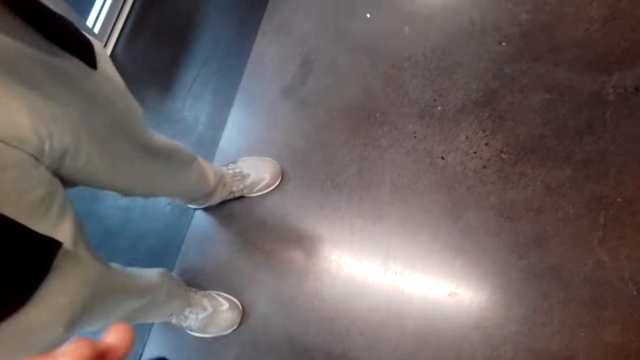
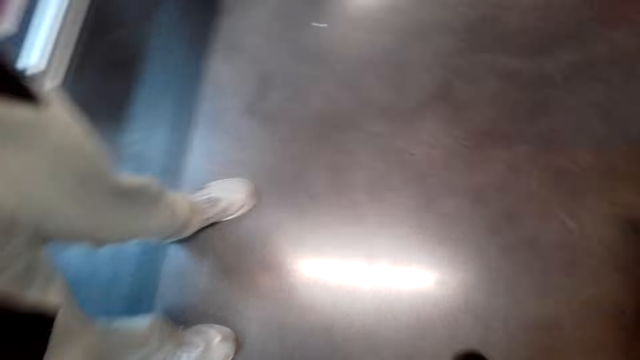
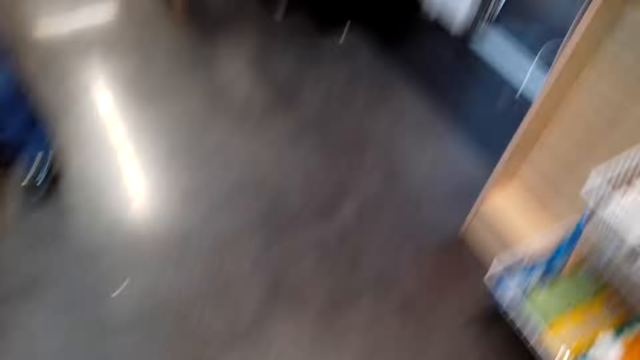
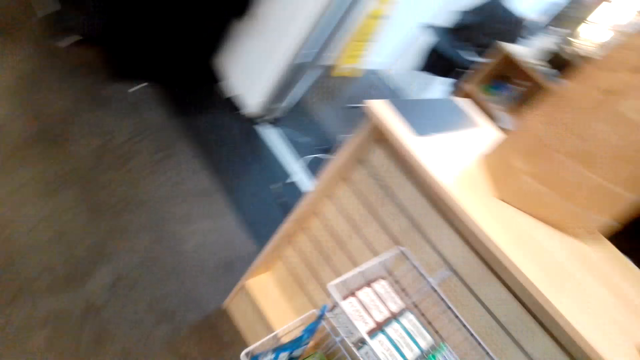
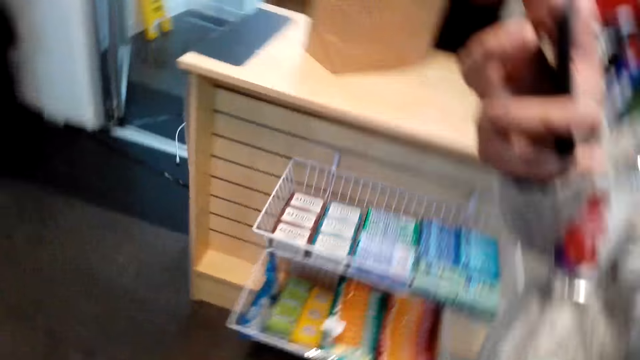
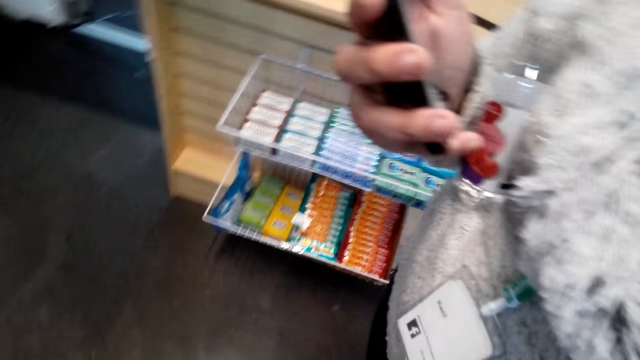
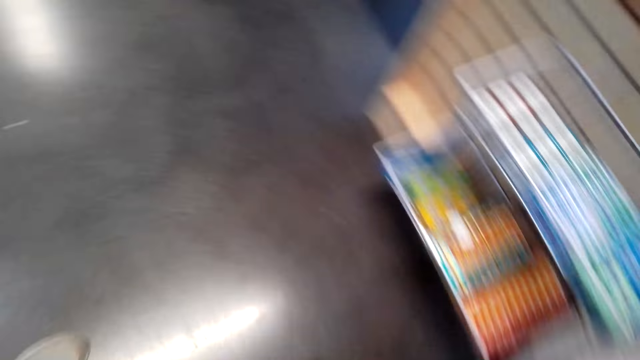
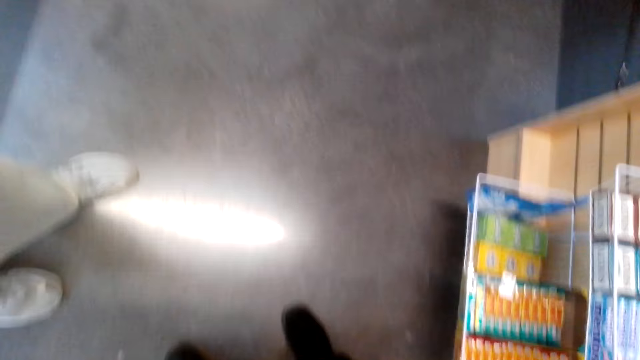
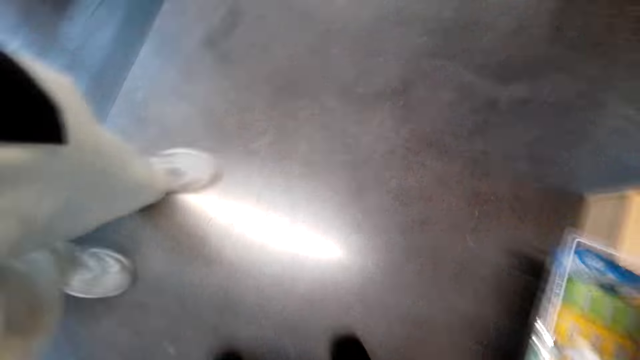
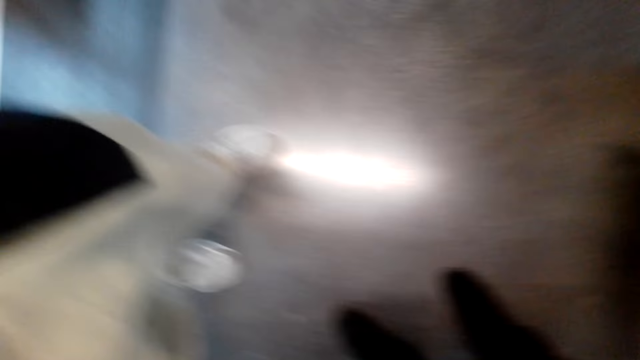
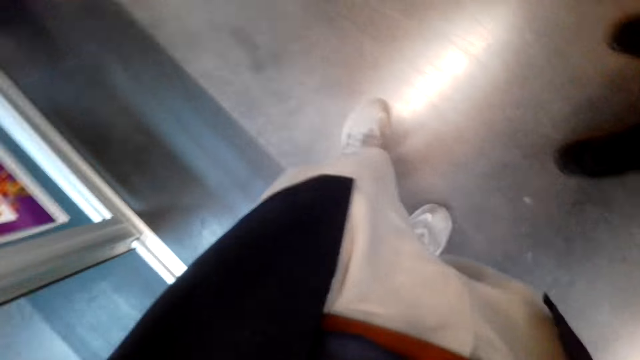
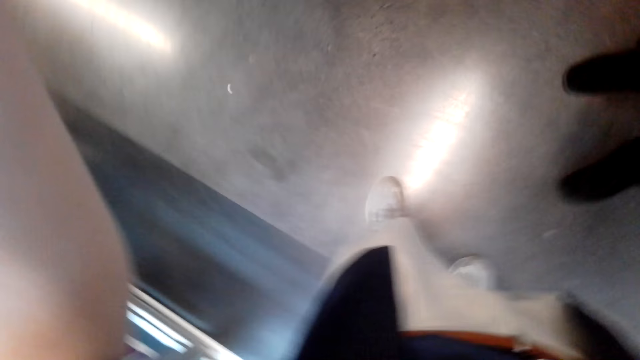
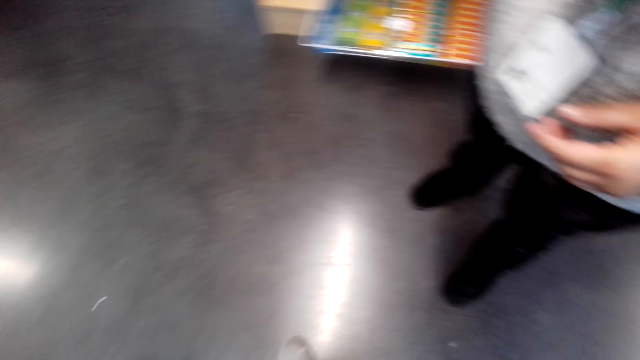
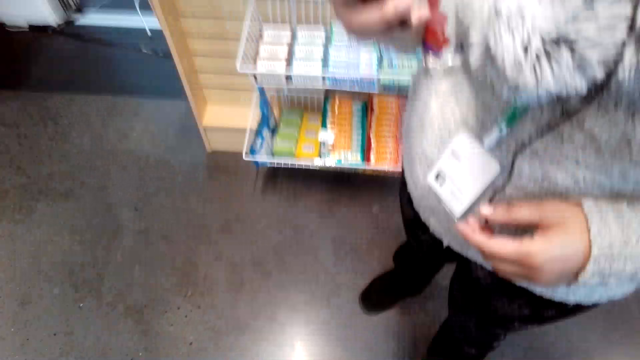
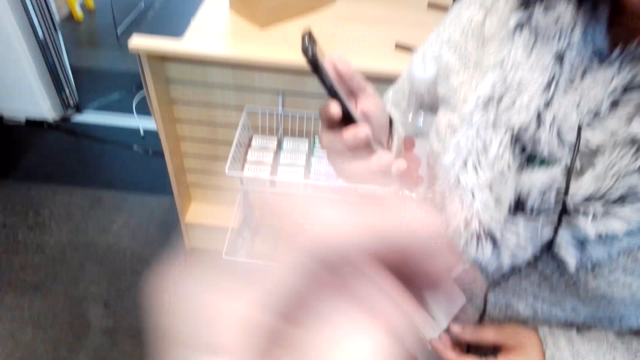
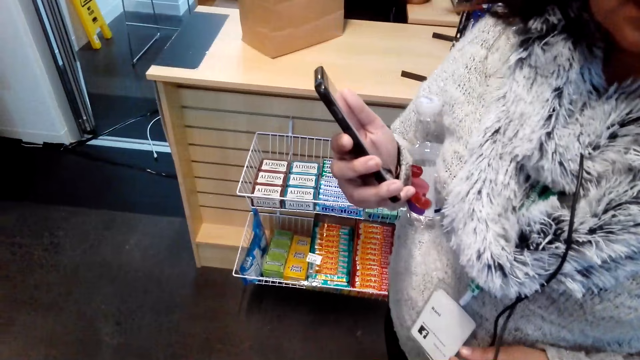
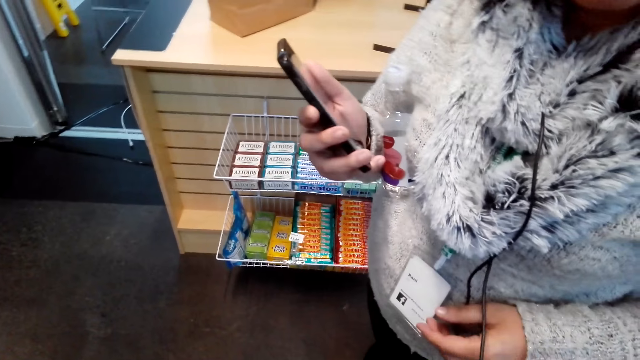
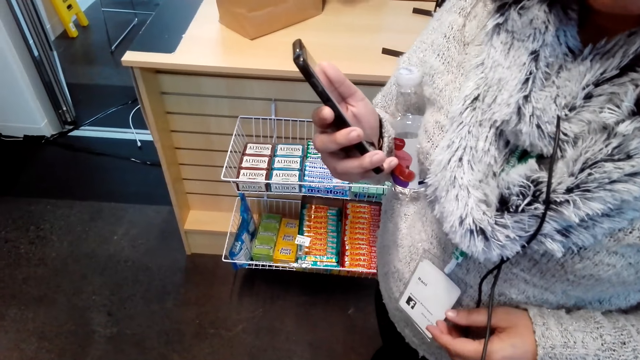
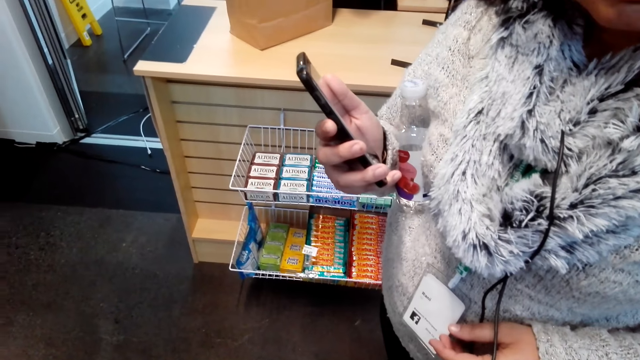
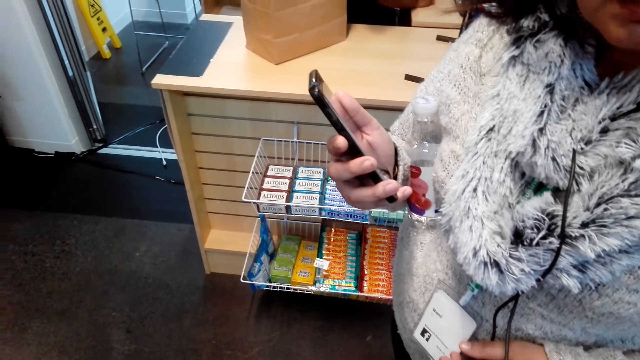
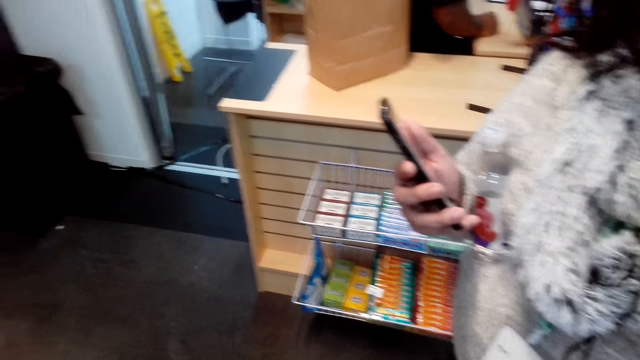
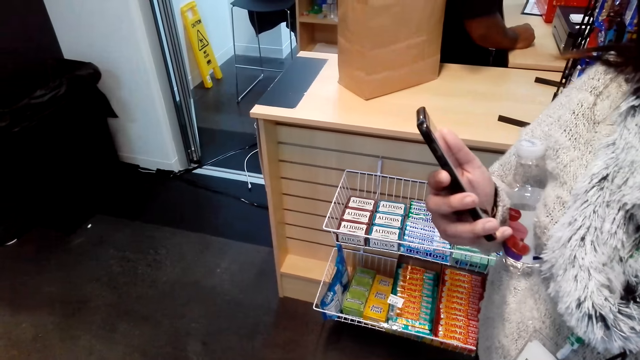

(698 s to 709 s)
The camera wearer holds something. A person stands near the camera wearer. The camera wearer removes the camera. They look around. Another person holds a phone near the camera wearer. The camera wearer looks around. The other person looks at the camera wearer.

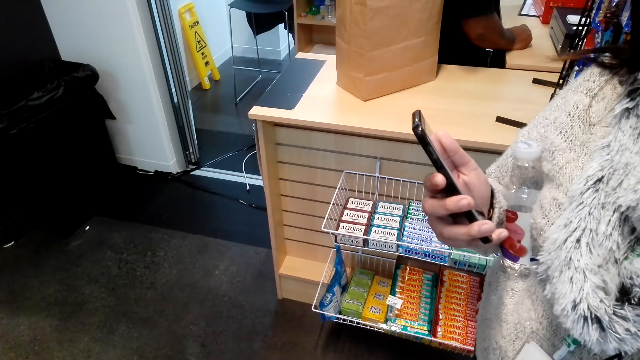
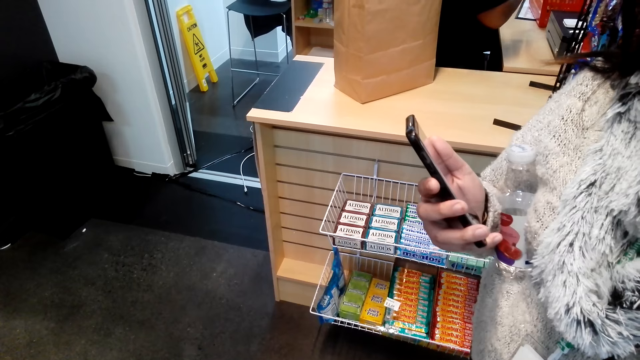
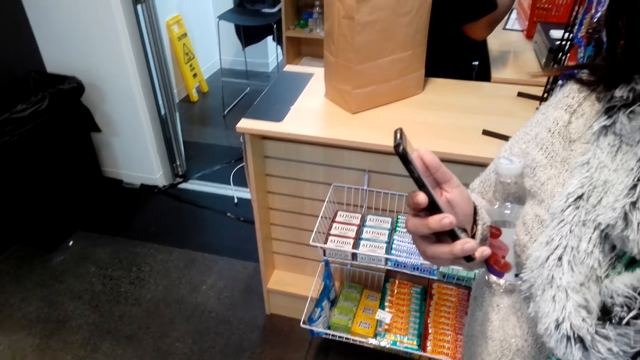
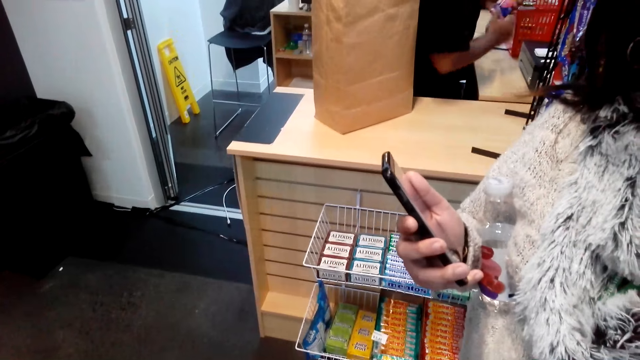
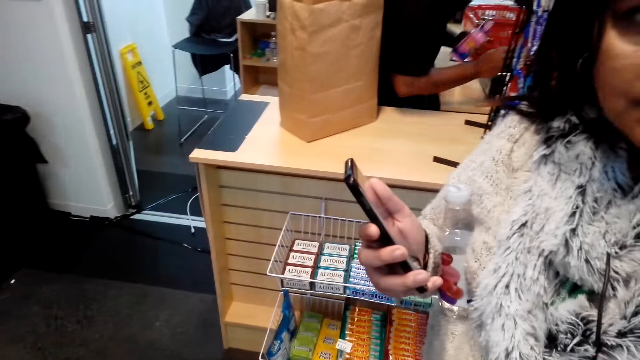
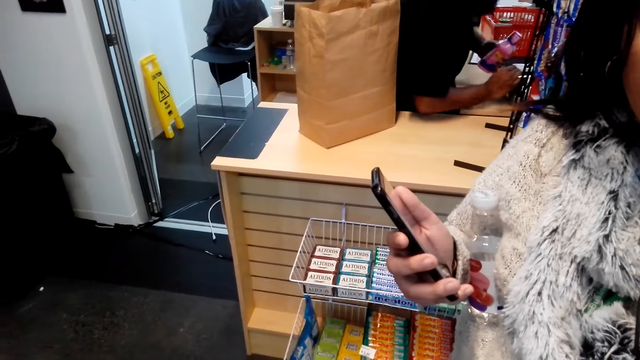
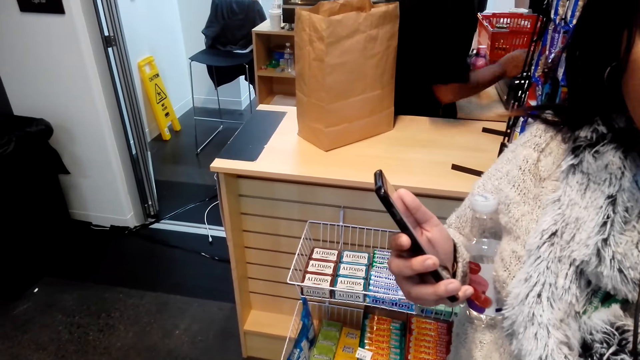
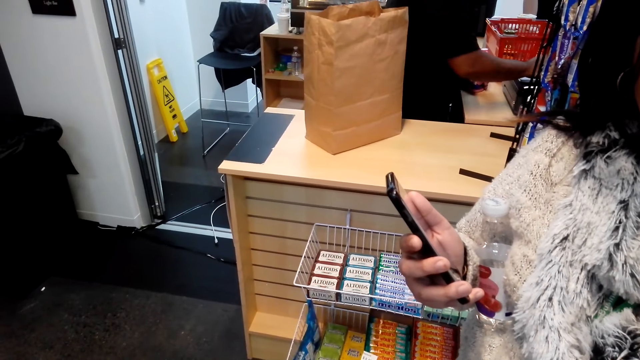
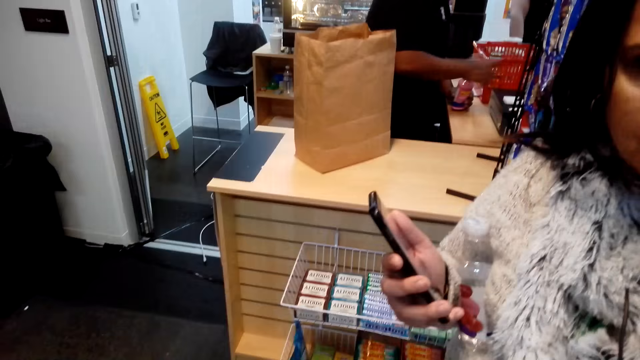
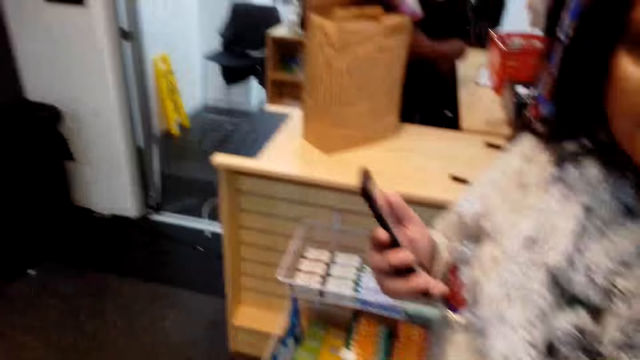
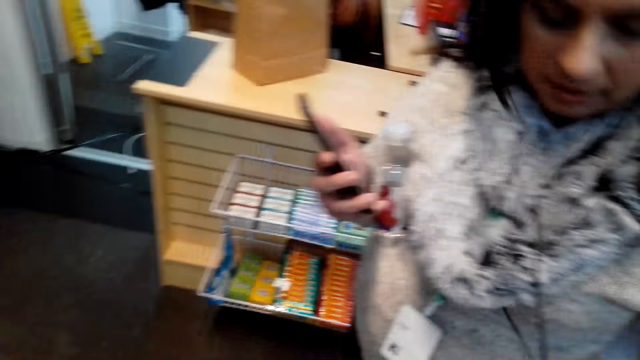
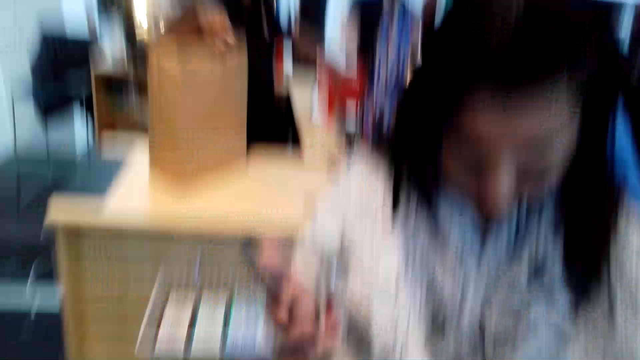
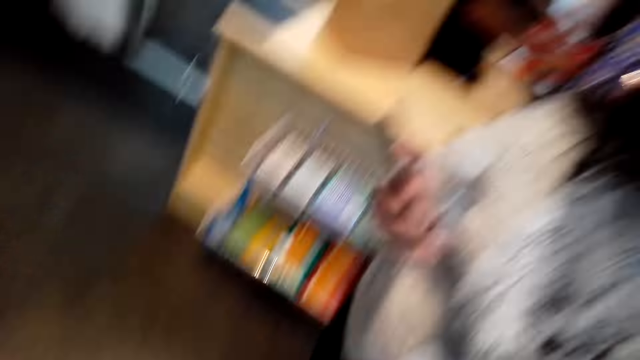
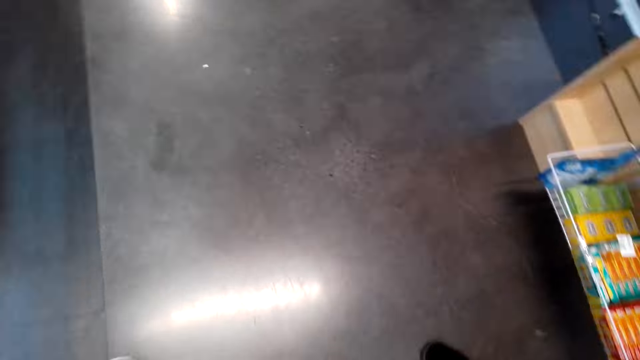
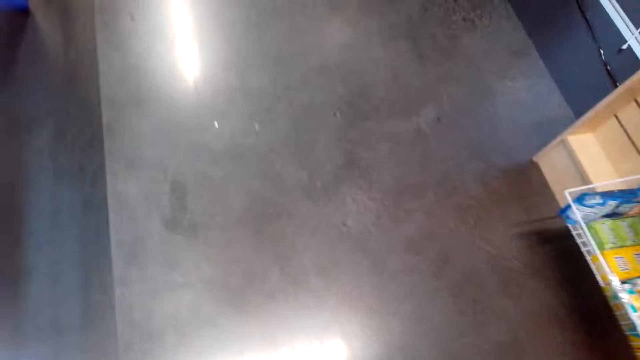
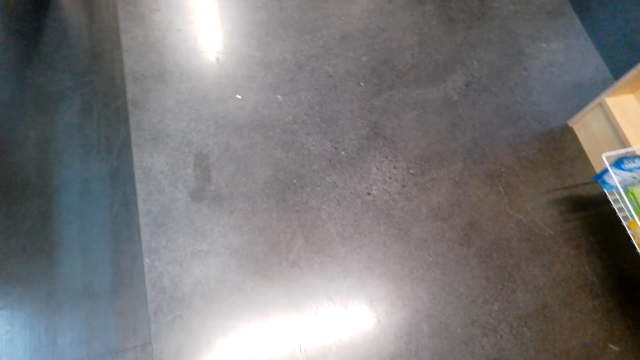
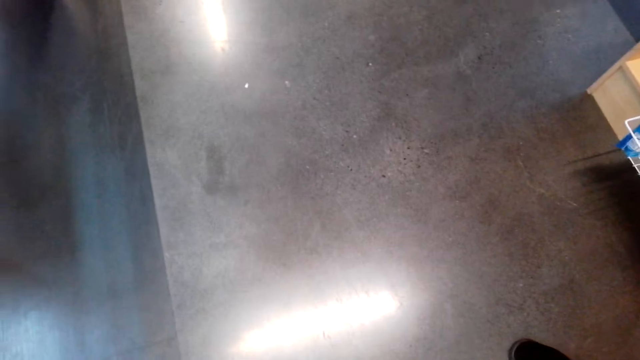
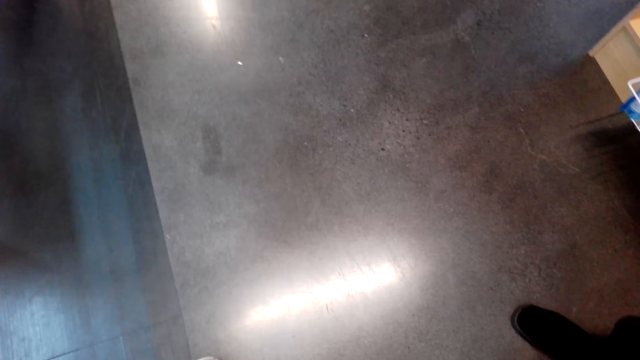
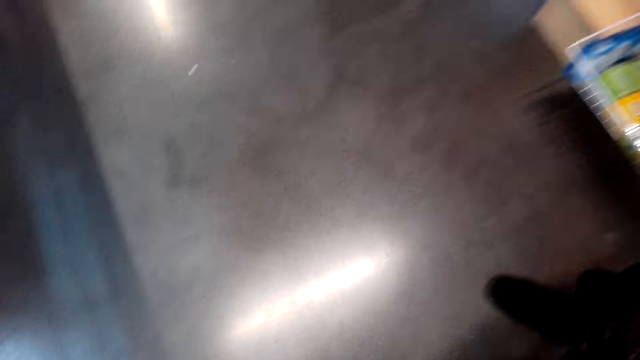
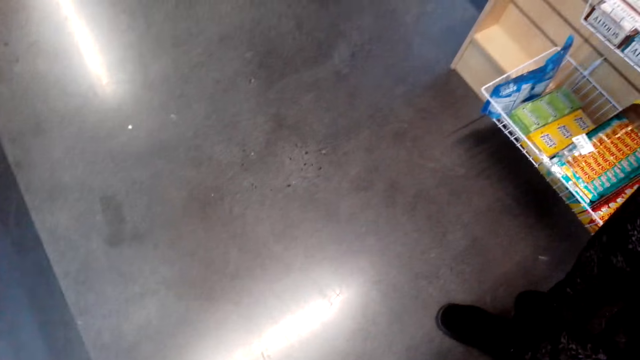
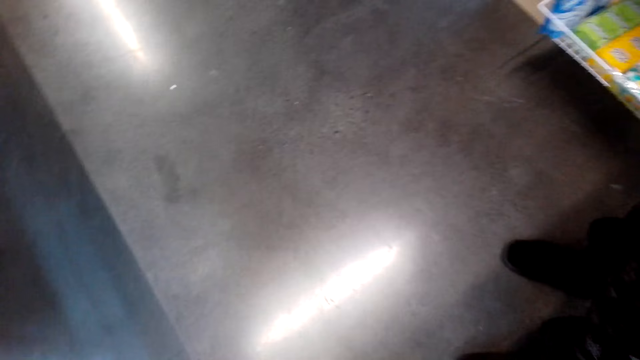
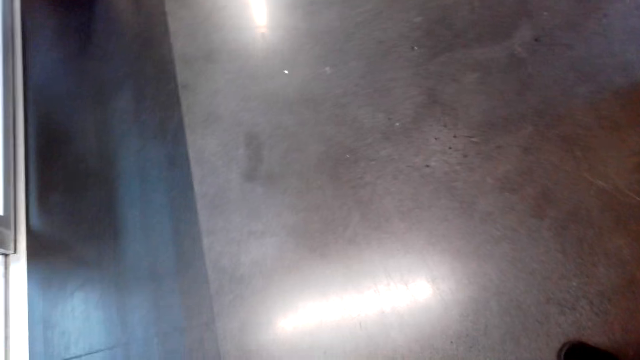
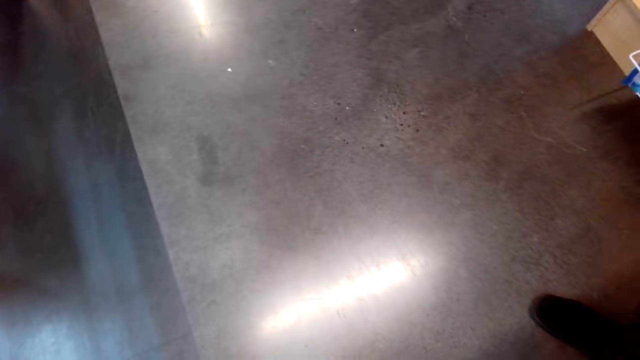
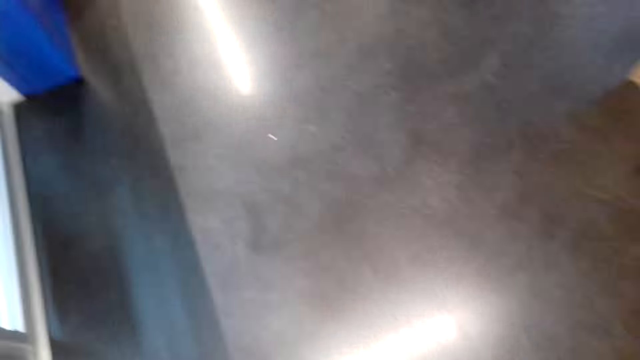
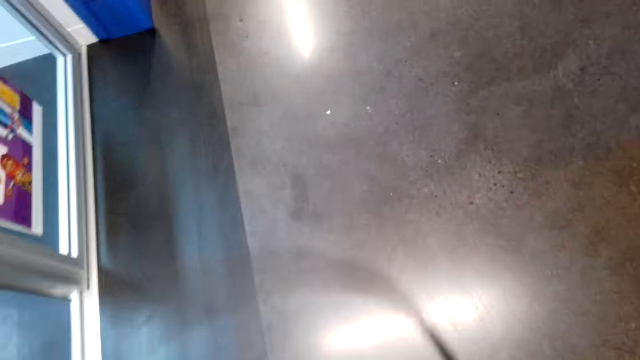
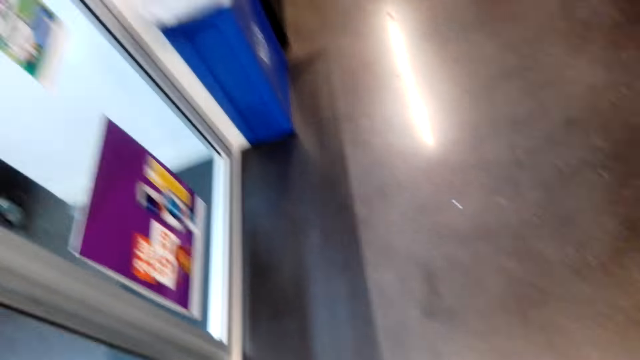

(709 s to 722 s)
The camera wearer speaks to a woman. A person calculates items. The person puts the items in the shopping bag. Another person looks around. The woman speaks to the camera wearer. The camera wearer looks around. They speak to the woman and look on the floor.
